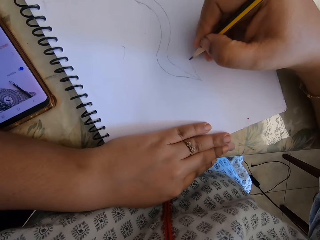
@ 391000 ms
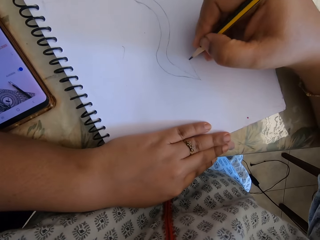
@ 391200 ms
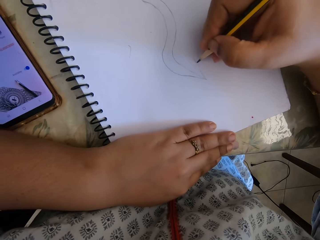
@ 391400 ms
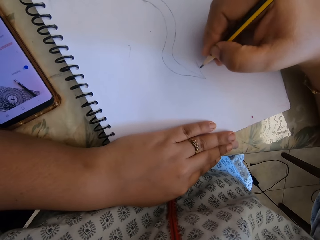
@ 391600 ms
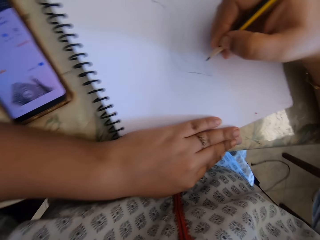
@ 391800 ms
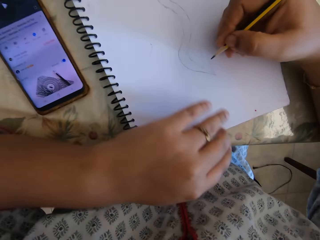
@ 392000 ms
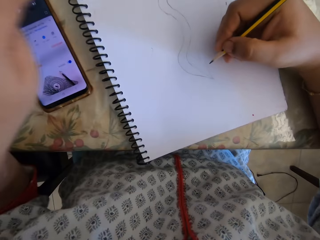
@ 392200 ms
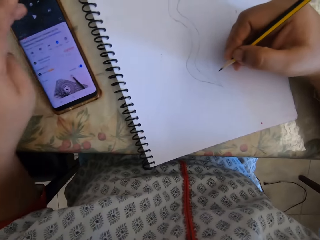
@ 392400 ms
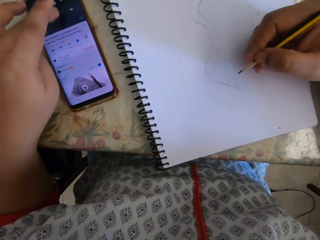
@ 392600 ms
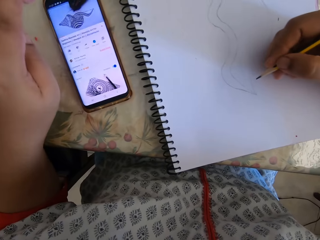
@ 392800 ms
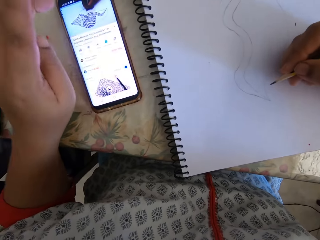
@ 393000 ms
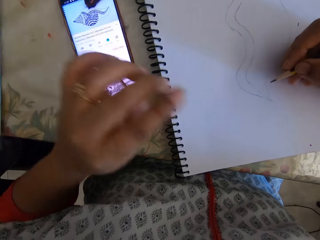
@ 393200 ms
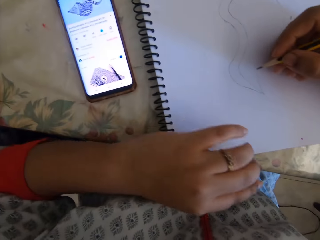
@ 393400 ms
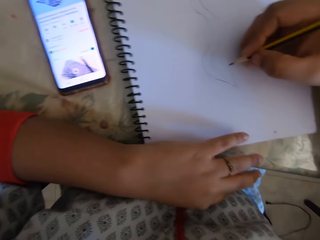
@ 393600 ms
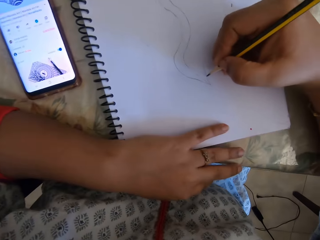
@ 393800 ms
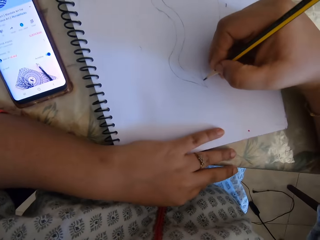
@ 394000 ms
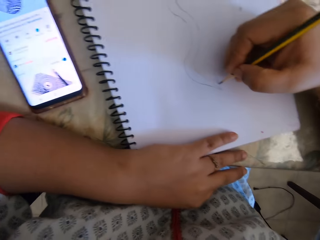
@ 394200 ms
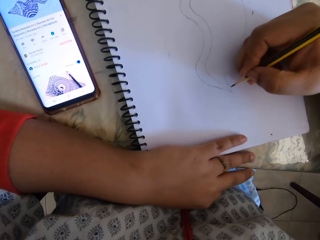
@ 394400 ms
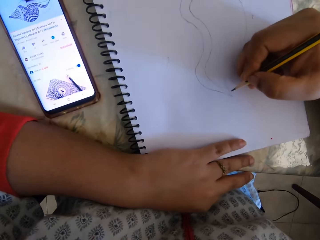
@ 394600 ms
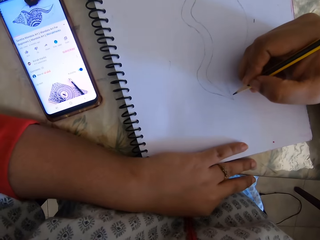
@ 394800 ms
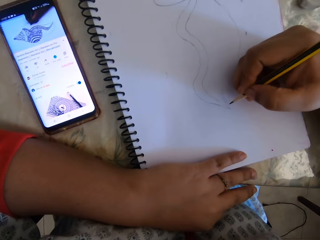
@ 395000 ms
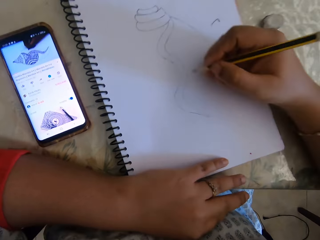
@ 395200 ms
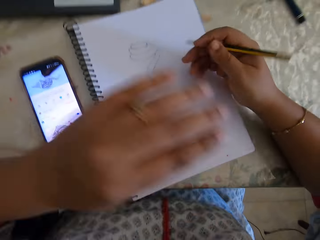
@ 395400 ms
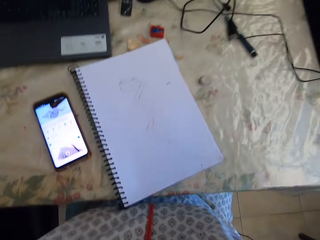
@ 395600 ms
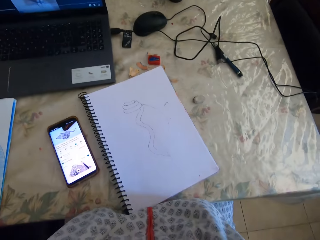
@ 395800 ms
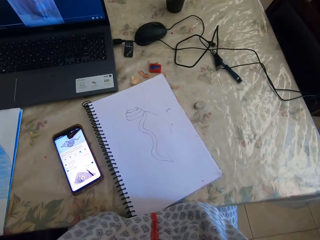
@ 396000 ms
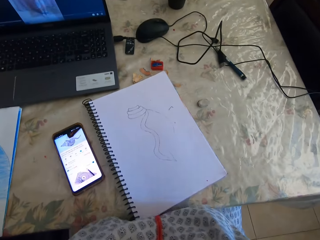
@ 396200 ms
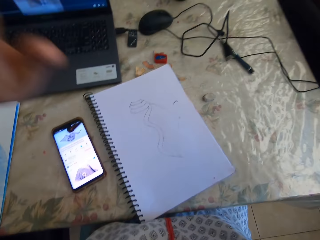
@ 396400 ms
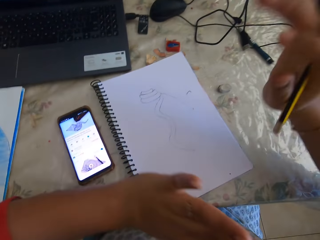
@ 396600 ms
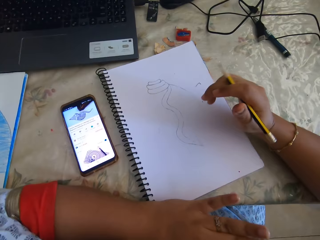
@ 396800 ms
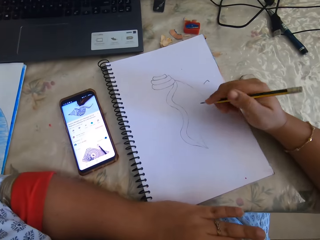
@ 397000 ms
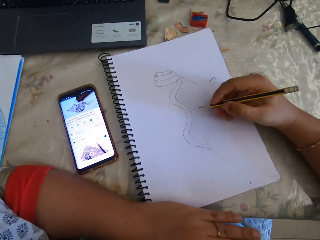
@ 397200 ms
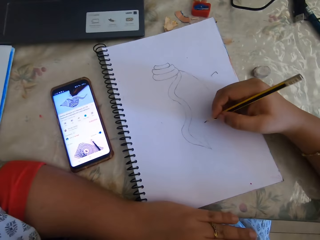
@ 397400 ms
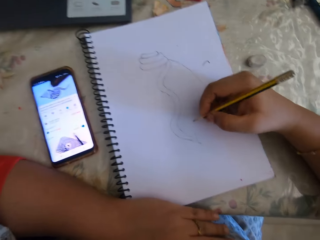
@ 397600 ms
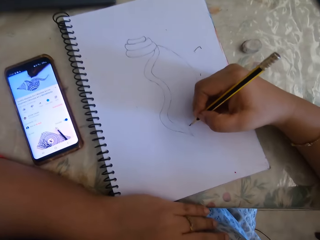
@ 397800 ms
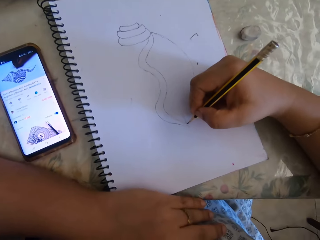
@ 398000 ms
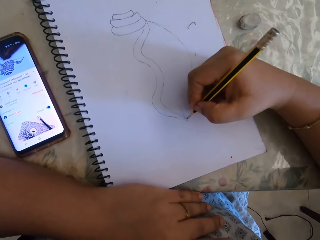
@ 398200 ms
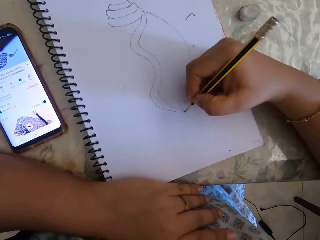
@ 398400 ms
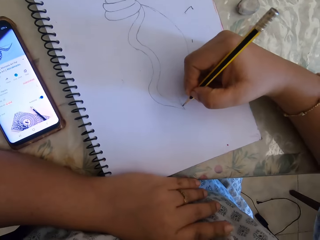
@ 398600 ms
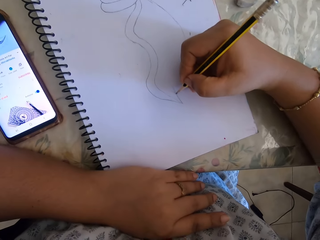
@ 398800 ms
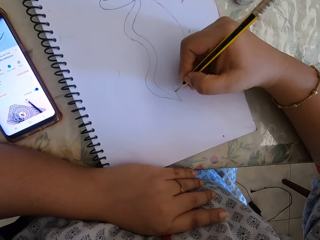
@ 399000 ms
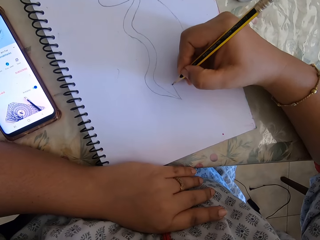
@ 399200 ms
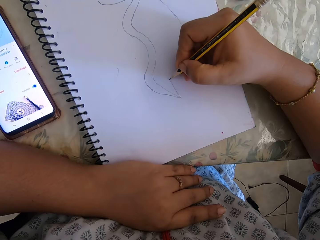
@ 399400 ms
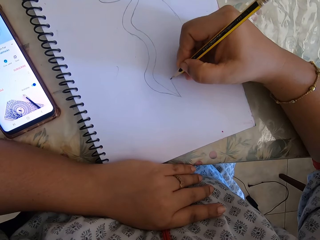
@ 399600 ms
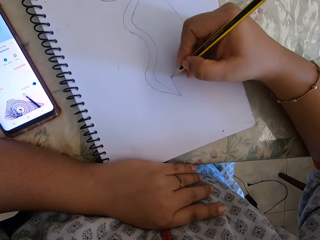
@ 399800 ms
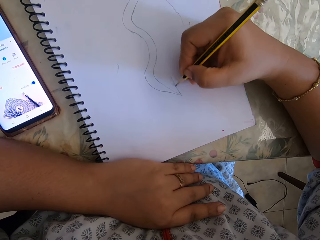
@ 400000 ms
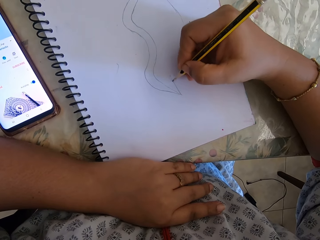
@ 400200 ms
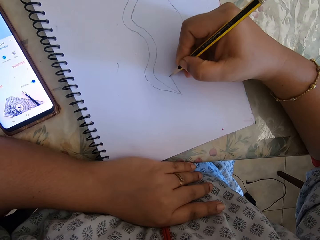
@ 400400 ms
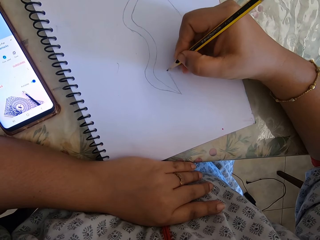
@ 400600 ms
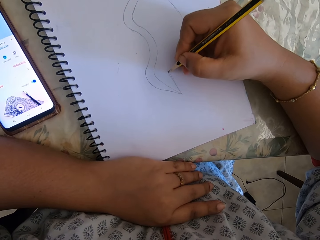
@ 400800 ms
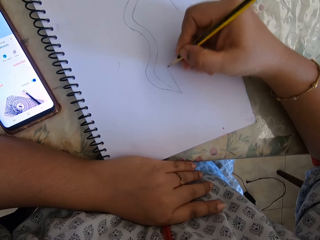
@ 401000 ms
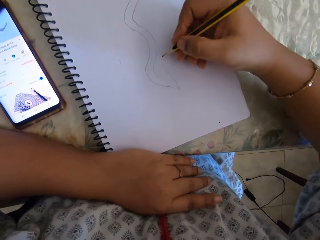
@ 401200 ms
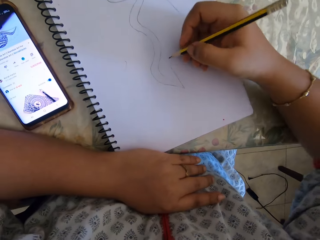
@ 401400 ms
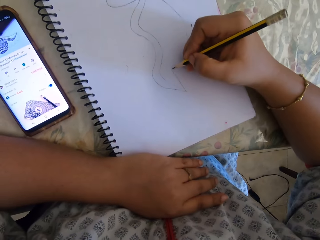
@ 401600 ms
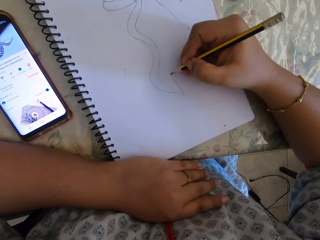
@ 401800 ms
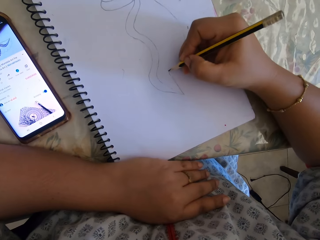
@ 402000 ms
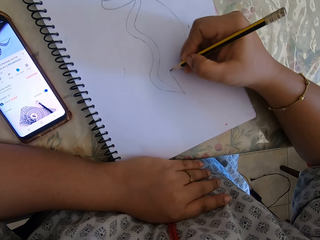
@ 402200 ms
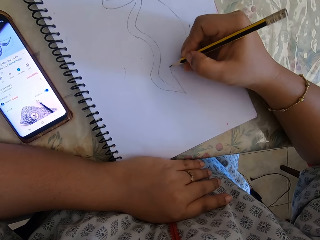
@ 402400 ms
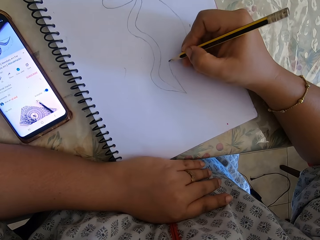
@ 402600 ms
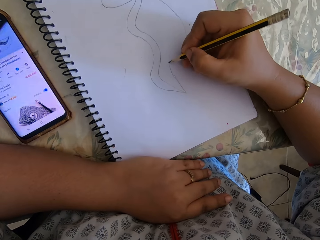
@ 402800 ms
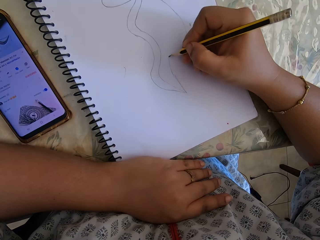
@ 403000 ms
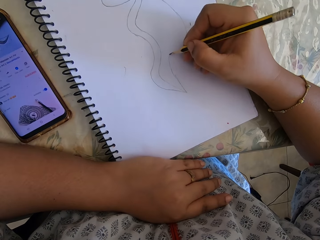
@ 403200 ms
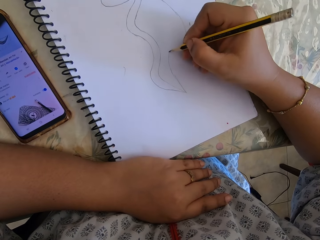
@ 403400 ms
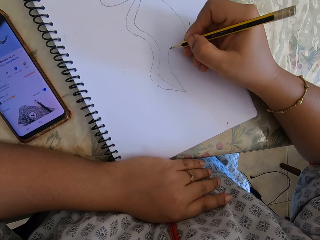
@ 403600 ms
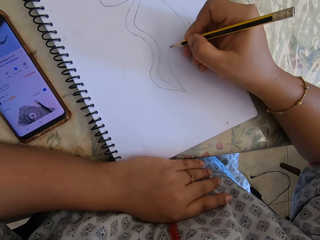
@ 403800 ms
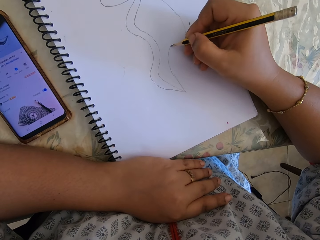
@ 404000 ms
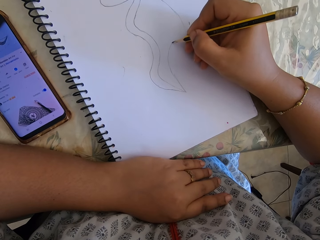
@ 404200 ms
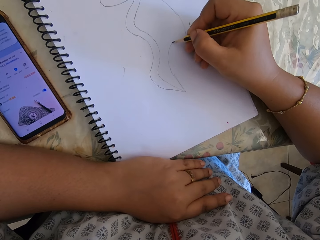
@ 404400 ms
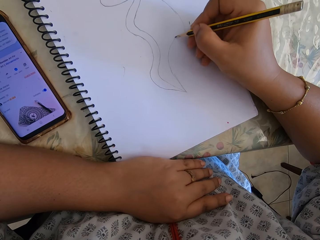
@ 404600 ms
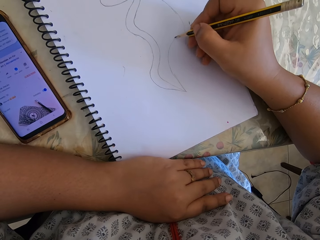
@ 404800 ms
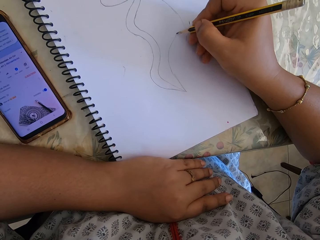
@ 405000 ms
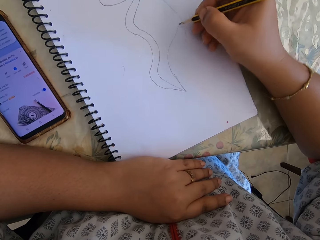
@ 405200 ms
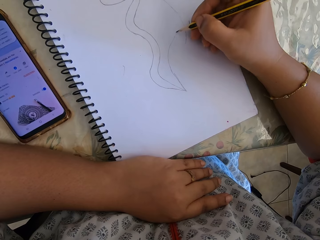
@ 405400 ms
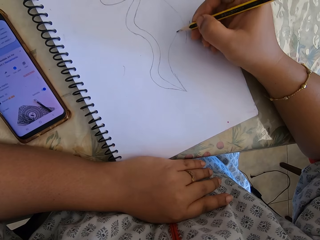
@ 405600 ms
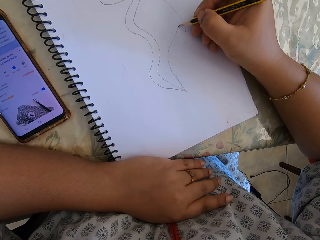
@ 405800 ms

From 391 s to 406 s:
The camera wearer checks the phone and adjusts the phone. They touch something. They draw with a pencil on the notebook.

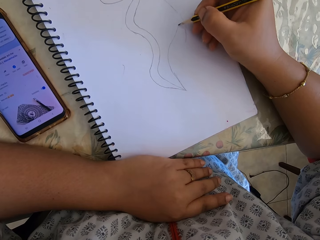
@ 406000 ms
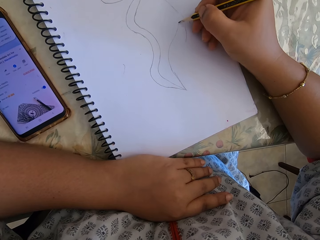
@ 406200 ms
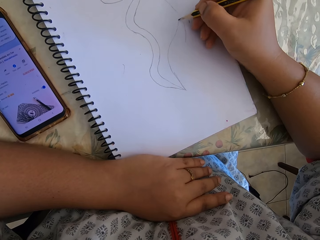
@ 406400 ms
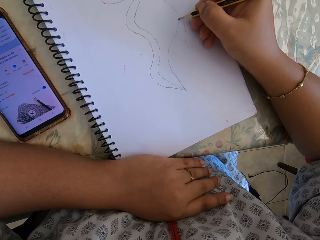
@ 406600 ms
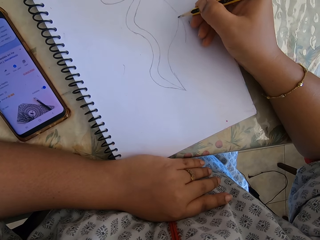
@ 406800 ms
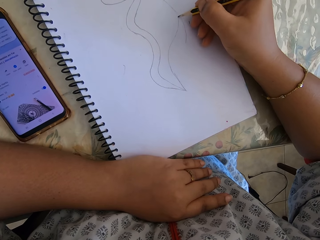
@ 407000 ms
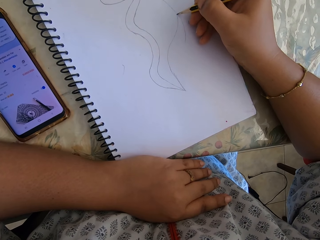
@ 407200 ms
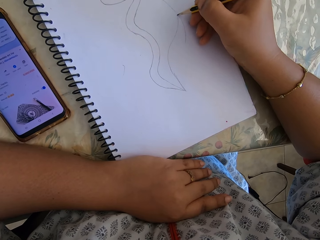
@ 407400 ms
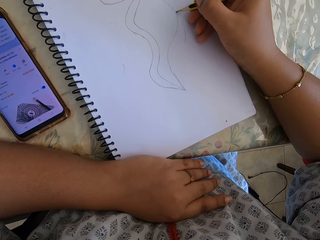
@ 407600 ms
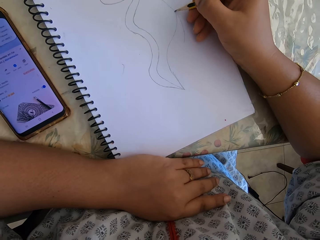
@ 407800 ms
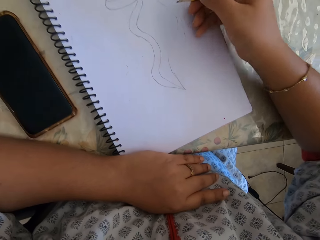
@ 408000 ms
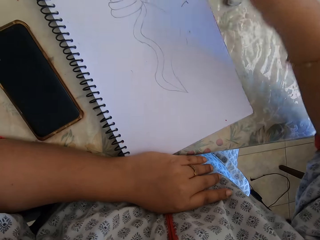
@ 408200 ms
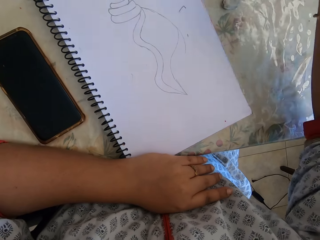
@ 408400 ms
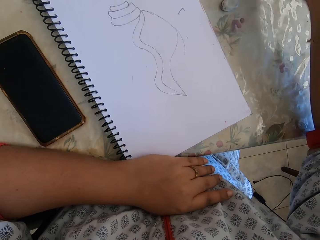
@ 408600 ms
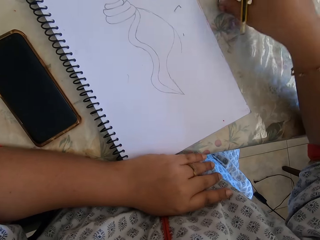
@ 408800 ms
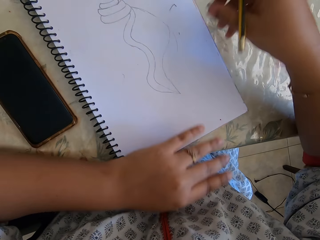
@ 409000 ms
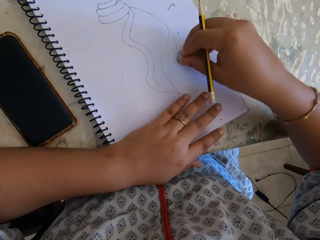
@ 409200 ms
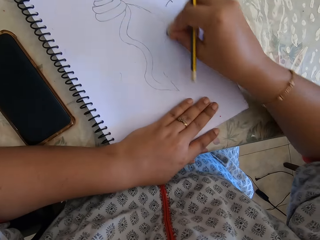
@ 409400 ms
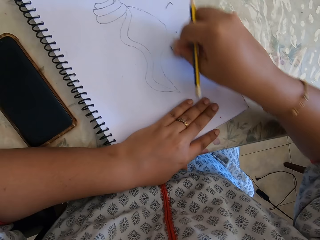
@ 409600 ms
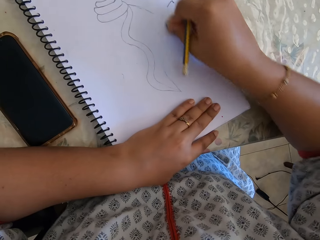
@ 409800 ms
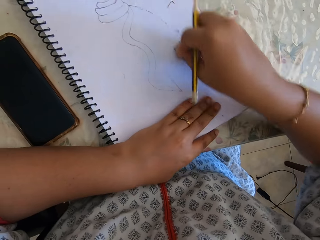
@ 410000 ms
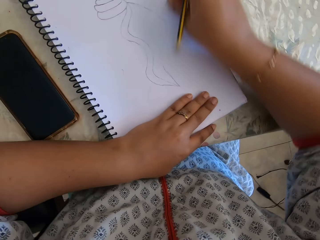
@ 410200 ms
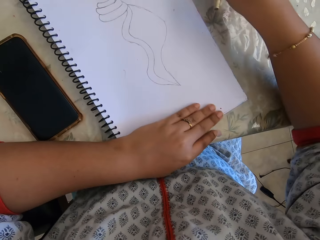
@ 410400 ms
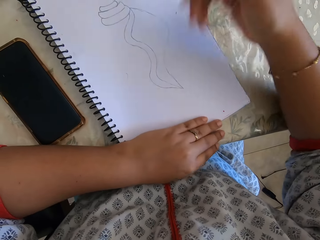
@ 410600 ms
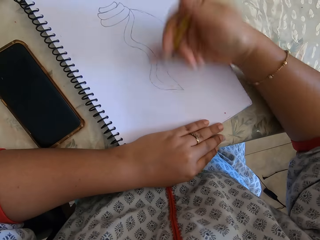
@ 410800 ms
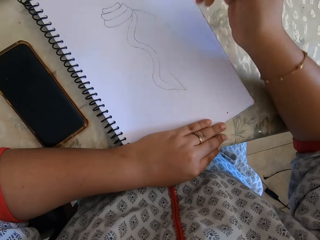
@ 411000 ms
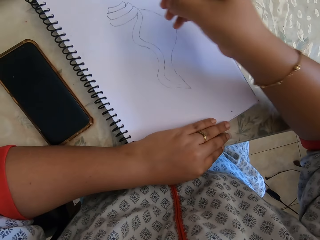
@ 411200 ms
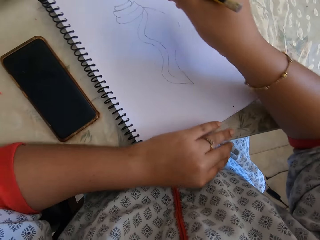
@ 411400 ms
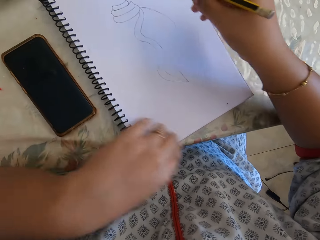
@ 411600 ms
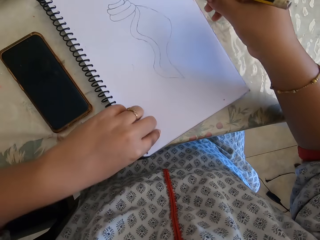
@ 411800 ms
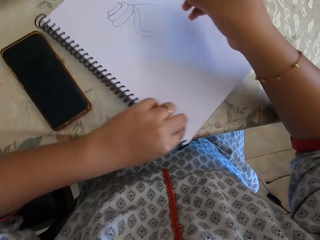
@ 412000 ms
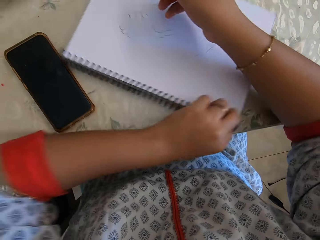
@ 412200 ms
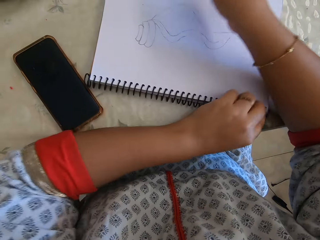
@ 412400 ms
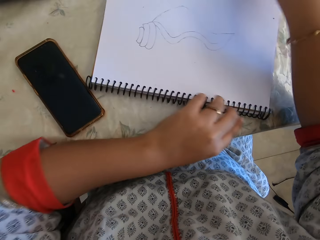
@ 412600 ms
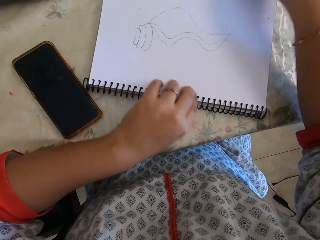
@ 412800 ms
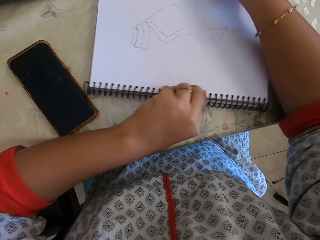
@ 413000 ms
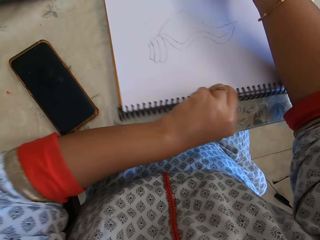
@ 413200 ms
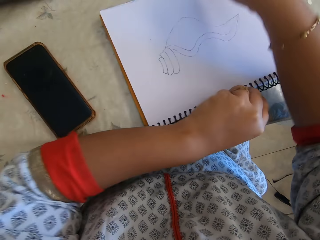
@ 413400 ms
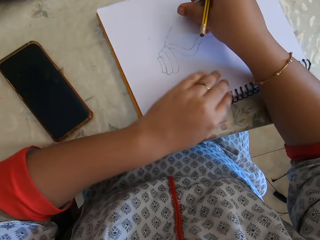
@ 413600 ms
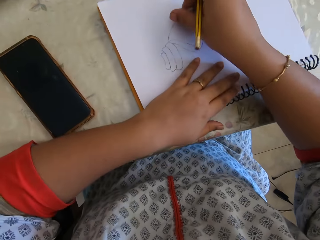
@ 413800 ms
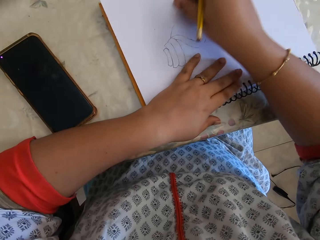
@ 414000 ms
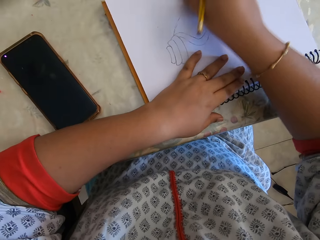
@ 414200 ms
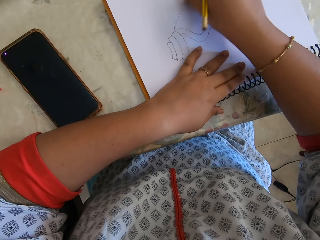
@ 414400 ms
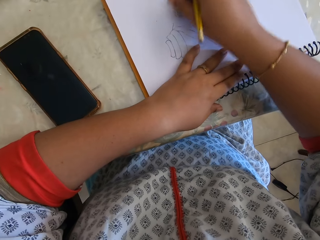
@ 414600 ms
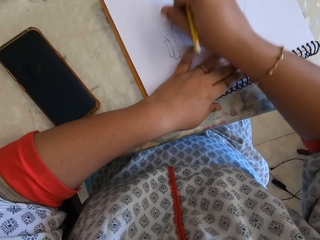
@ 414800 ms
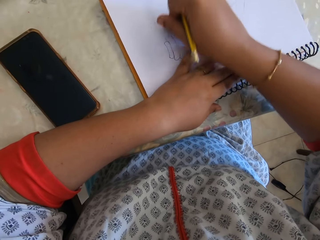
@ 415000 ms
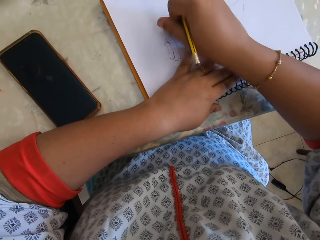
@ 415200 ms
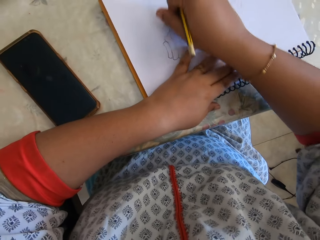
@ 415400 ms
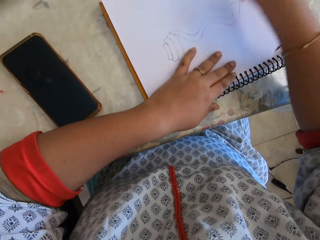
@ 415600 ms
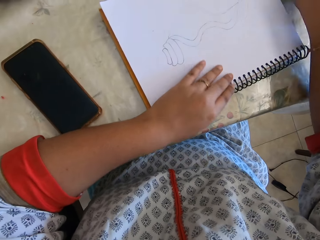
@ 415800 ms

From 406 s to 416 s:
The camera wearer picks the eraser from the table. They erase the drawing with the eraser. They turn the notebook. They erase the drawing with the eraser.
